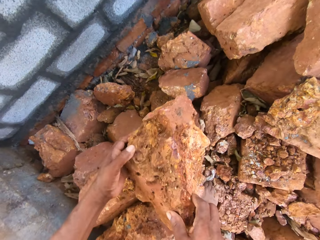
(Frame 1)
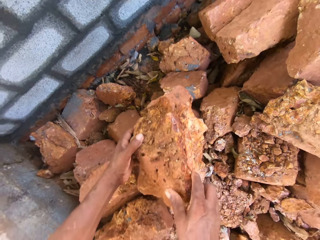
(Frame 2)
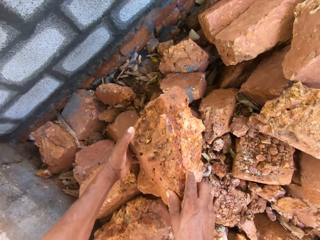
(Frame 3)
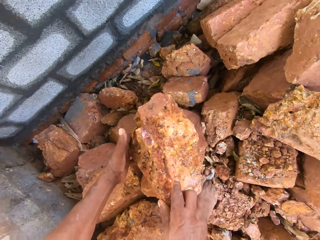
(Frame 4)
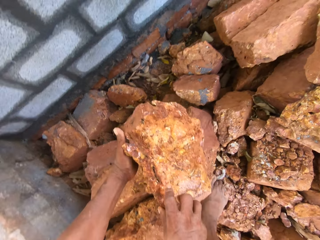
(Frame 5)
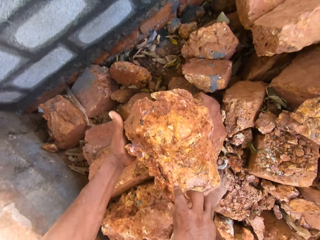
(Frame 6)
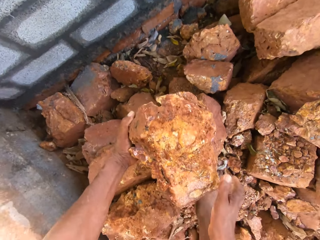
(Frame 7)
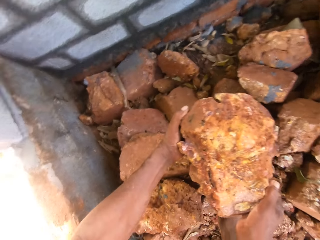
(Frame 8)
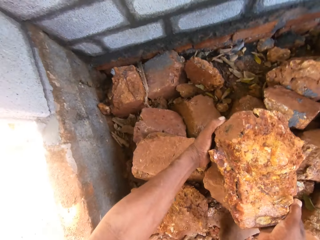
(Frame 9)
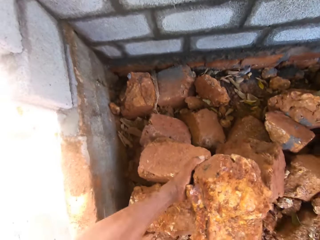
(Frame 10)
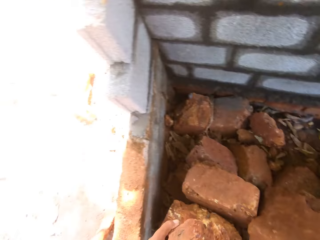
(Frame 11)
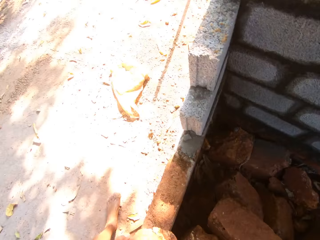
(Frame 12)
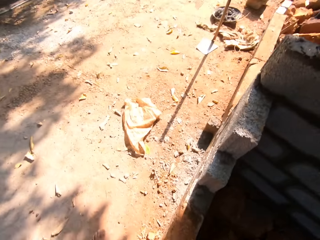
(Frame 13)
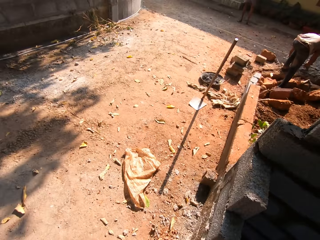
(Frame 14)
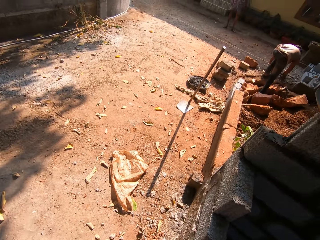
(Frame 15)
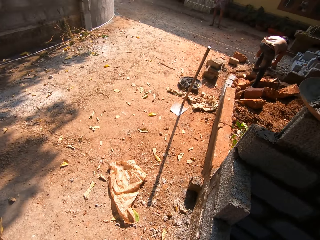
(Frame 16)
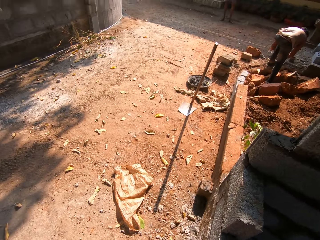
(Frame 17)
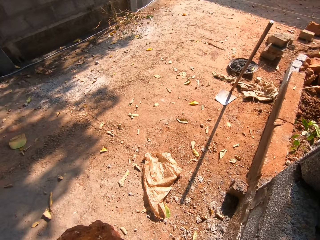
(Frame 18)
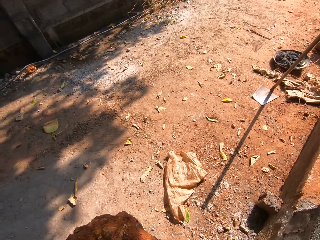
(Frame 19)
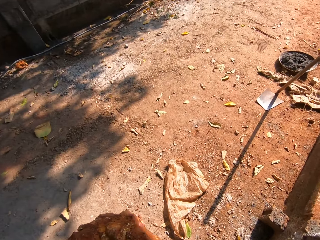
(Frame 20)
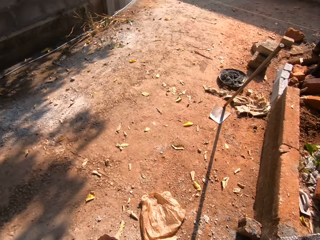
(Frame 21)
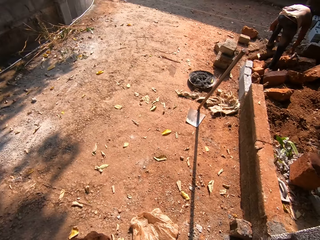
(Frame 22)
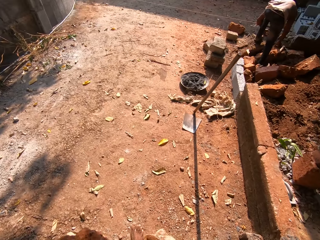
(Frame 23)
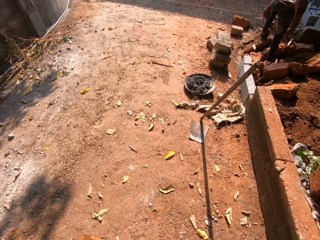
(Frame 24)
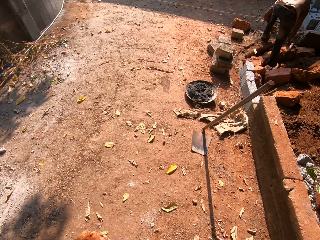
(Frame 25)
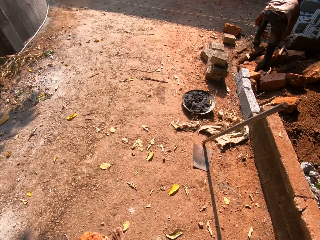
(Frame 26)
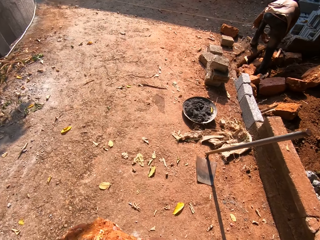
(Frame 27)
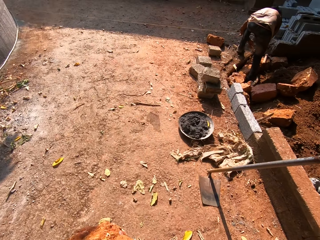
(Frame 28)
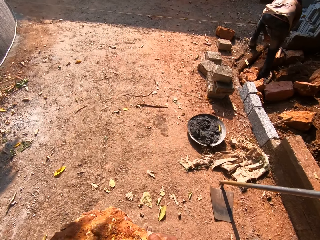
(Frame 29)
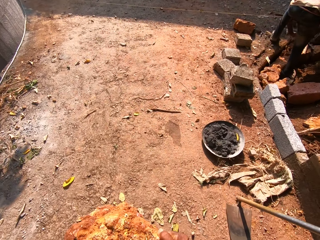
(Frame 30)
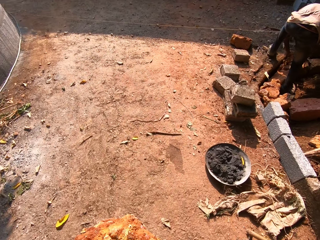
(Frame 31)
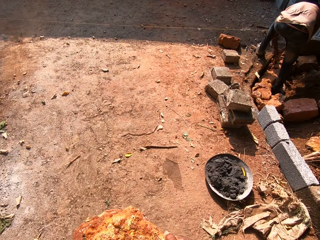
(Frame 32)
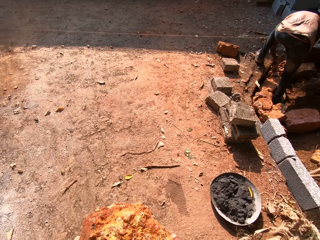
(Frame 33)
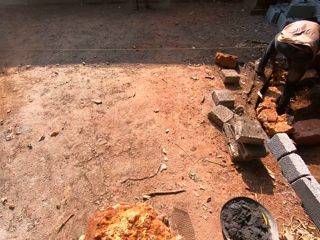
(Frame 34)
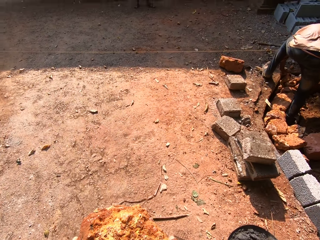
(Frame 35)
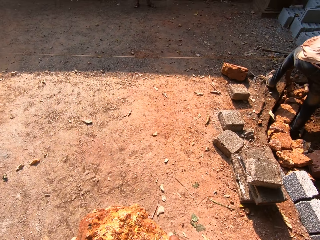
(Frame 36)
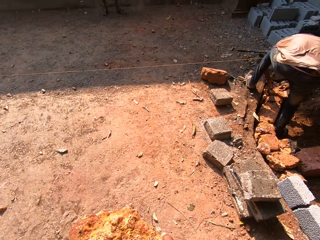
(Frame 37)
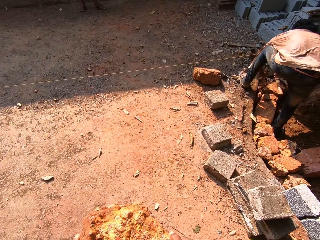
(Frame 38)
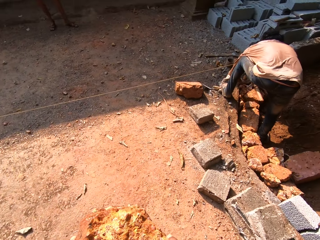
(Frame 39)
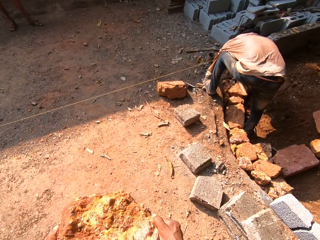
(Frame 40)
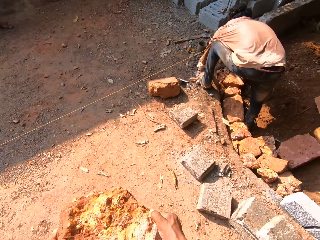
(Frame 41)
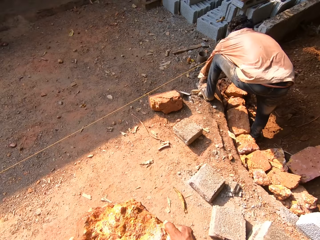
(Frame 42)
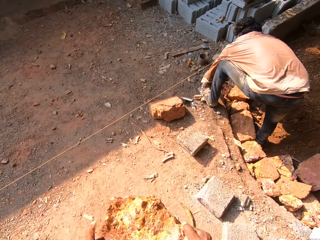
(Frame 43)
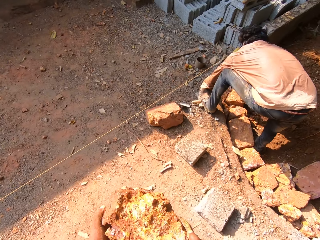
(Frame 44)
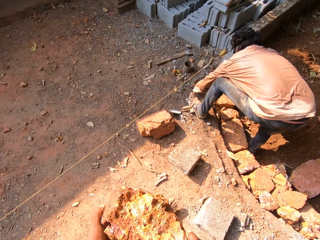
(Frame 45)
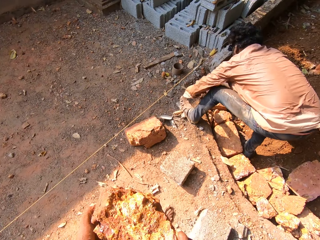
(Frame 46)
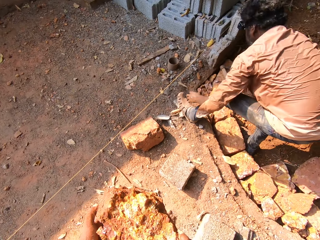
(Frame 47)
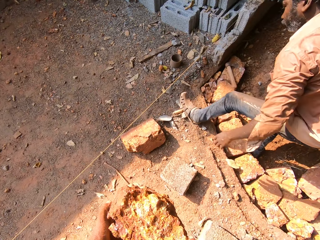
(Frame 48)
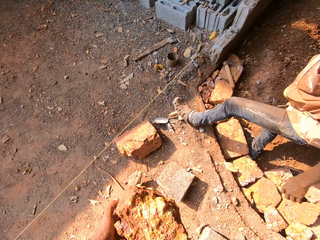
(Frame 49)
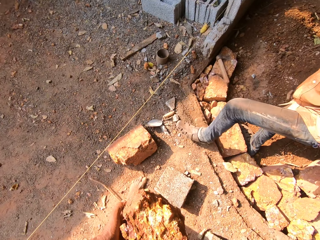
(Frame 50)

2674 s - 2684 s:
The camera wearer carries the small bricks.

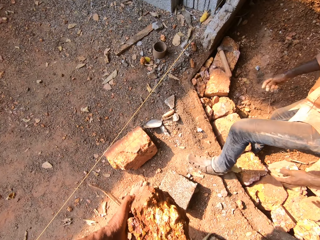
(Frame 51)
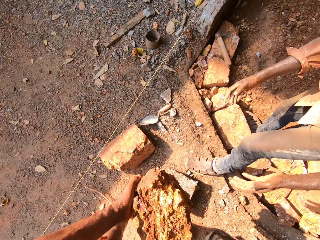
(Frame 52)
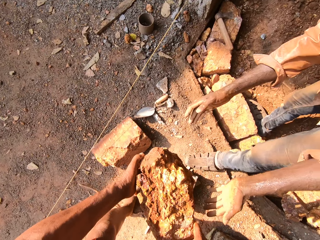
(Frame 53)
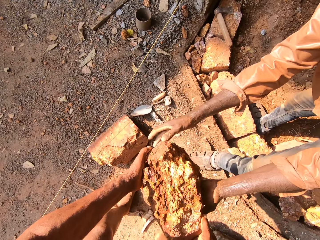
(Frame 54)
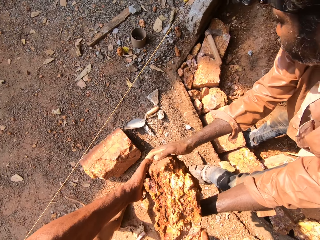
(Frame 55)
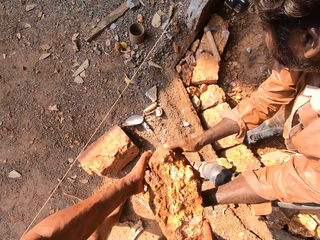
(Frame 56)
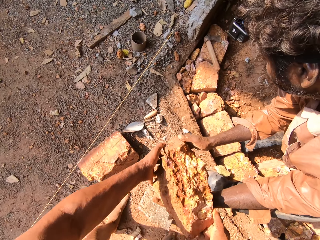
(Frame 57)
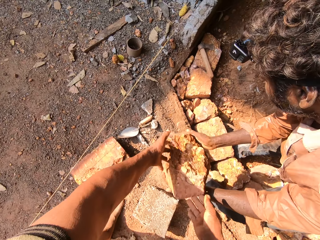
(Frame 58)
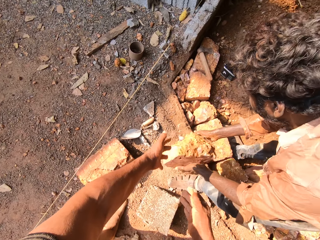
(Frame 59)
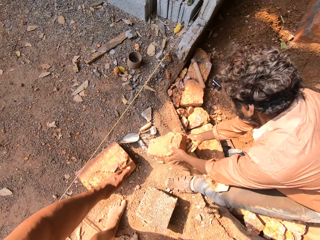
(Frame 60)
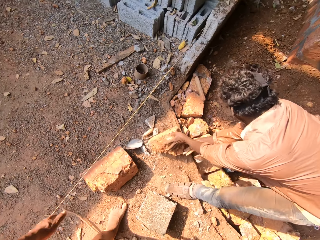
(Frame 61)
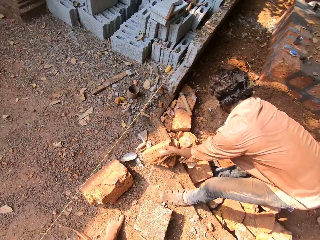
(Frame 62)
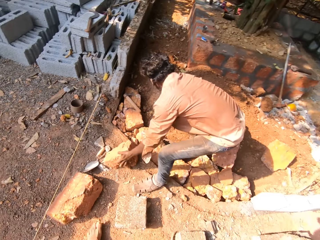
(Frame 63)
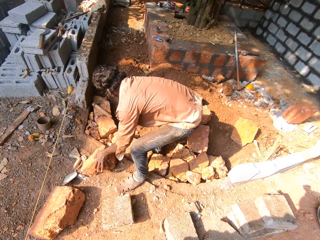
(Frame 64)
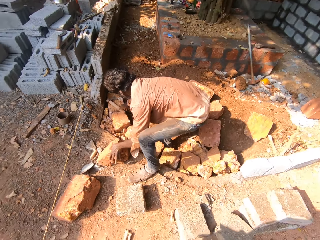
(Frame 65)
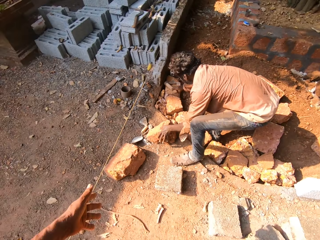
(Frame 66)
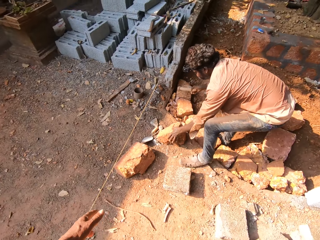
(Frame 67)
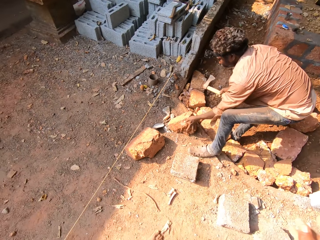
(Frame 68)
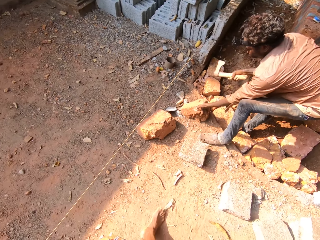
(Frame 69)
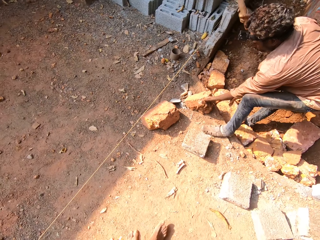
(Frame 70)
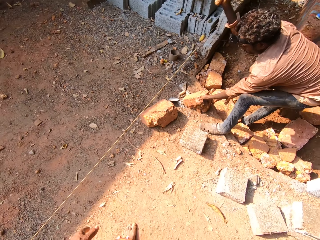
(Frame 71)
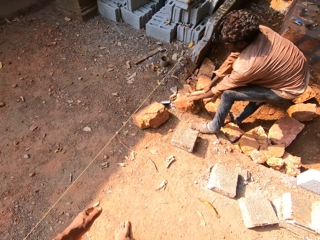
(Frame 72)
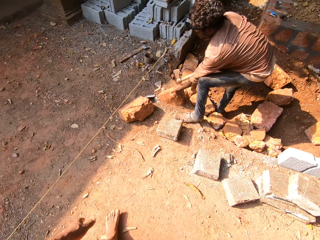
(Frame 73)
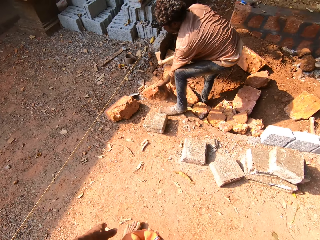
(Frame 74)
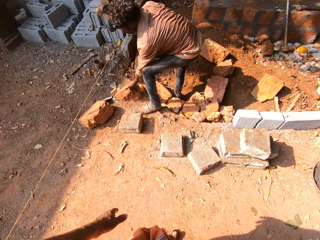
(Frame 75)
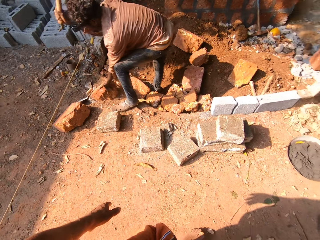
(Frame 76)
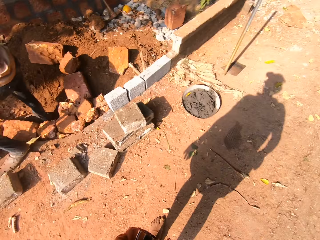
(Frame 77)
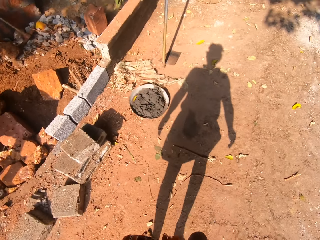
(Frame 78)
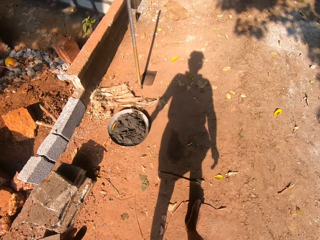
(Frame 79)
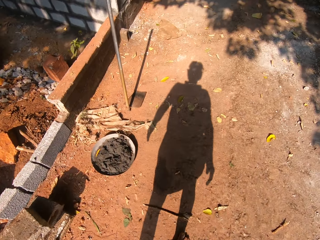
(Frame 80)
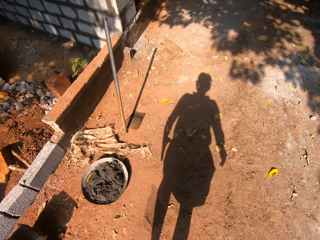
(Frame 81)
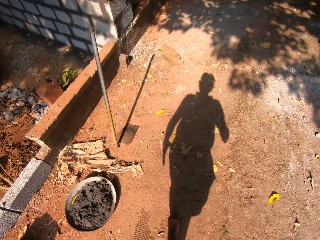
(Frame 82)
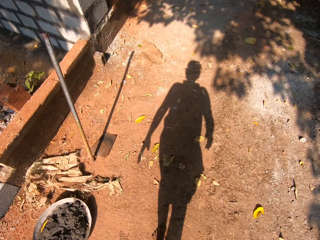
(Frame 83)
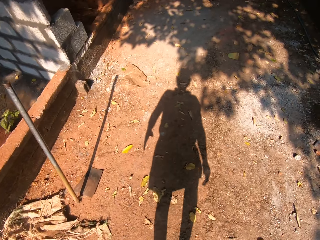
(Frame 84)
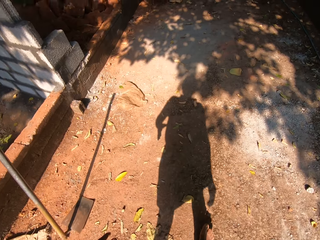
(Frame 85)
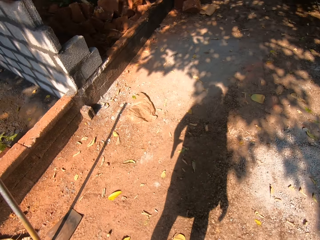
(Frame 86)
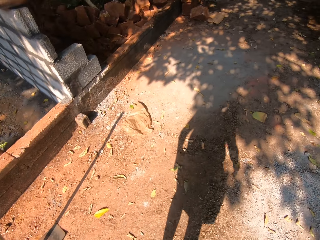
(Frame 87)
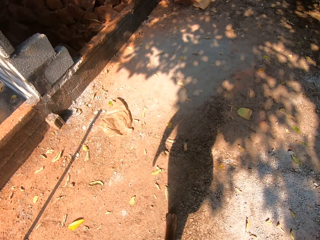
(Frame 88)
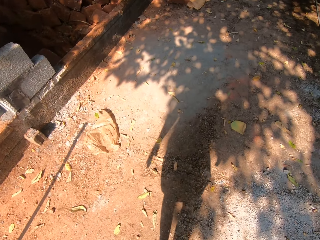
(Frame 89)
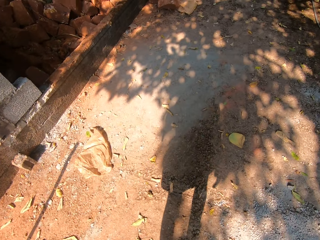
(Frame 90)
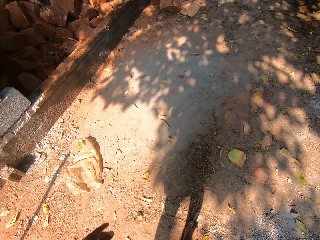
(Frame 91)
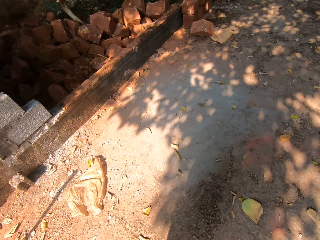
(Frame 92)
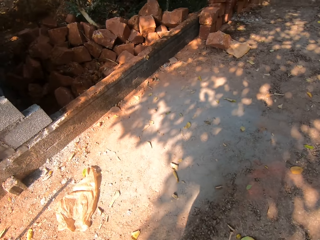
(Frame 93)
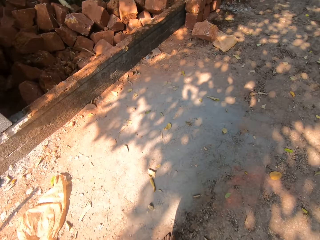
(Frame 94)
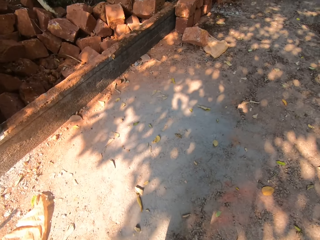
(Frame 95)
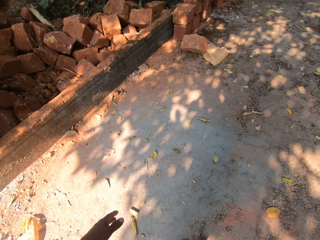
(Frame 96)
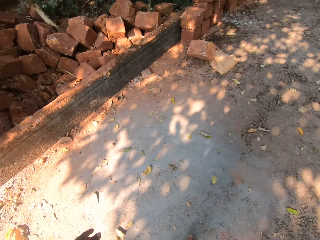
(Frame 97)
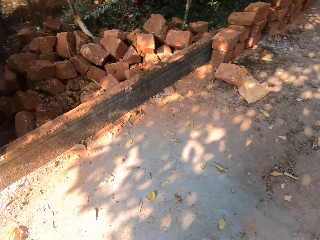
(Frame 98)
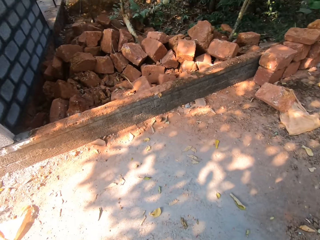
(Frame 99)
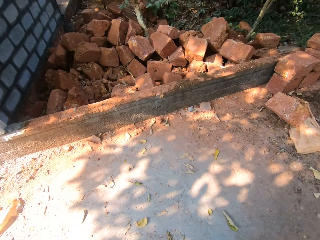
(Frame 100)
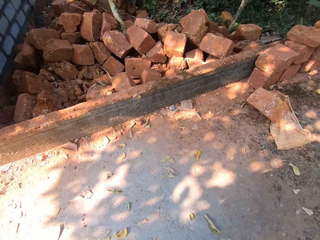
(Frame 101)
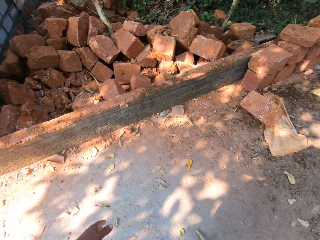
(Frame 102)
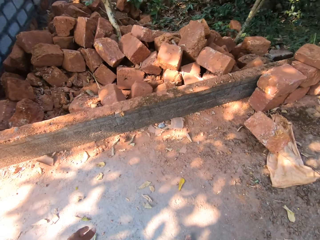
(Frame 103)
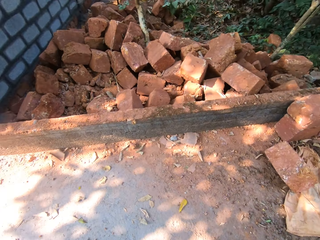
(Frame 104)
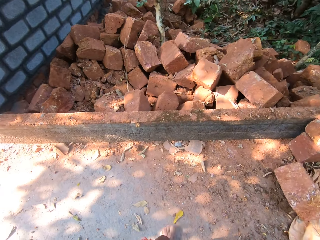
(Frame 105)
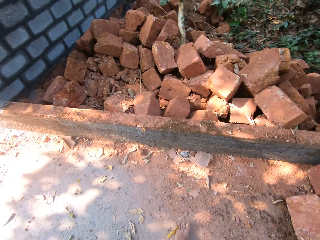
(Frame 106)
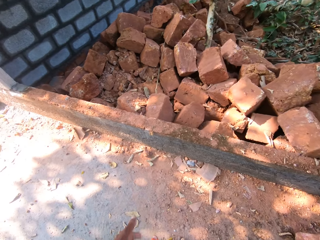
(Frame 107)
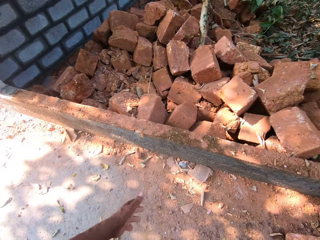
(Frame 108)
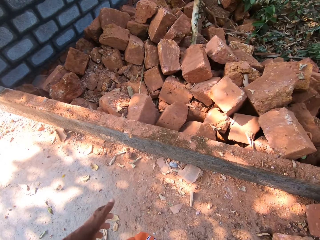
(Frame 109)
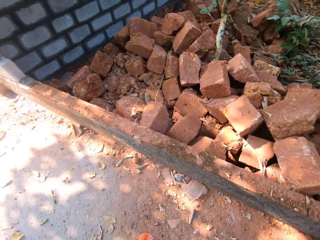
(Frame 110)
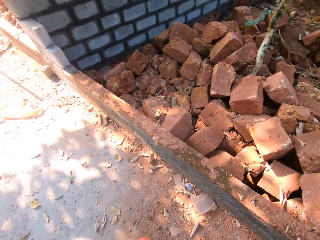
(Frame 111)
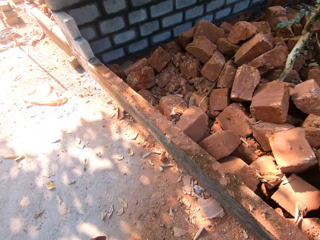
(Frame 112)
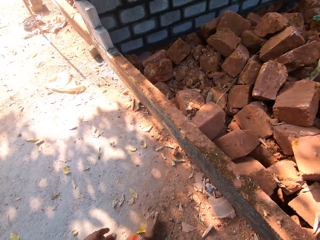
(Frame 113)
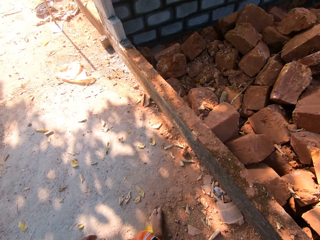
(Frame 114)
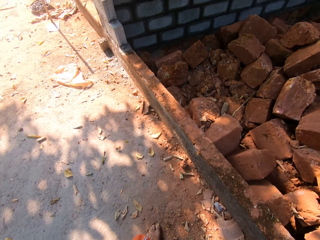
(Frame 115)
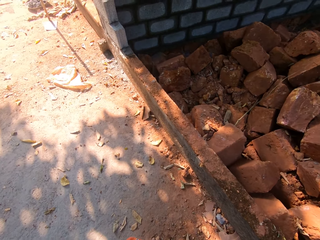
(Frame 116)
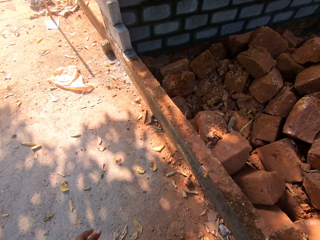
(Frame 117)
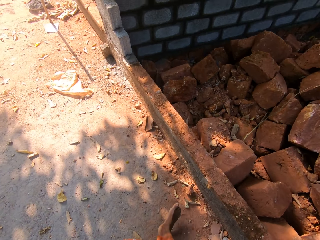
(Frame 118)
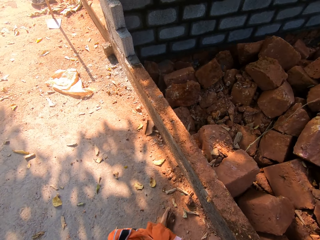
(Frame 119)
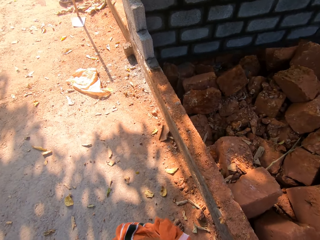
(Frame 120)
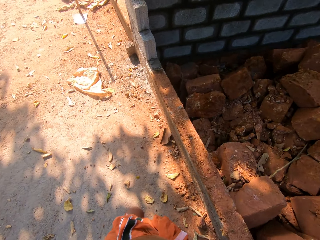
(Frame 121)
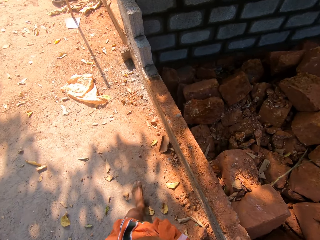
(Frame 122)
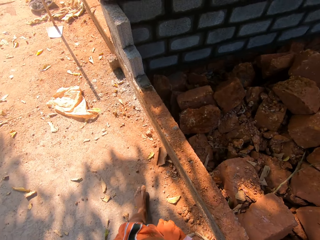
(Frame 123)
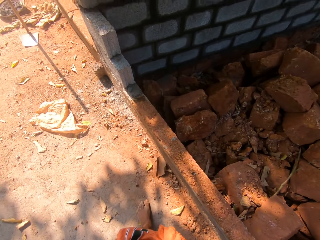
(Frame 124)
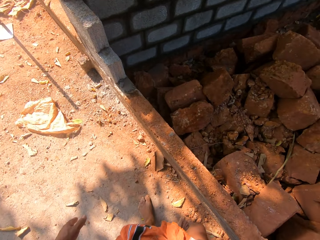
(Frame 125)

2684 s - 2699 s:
The camera wearer passes the brick to a man with both his hands. The man drops the brick on the ground with both his hands. The man picks up the axe from the ground with his right hand. The man hits the brick with the axe in his right hand.
